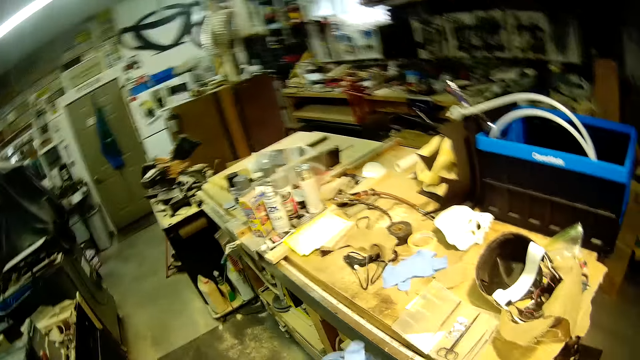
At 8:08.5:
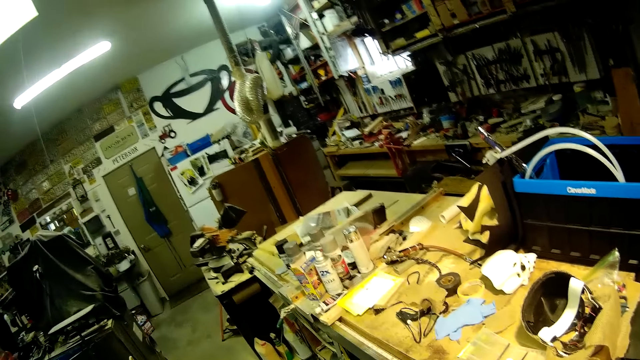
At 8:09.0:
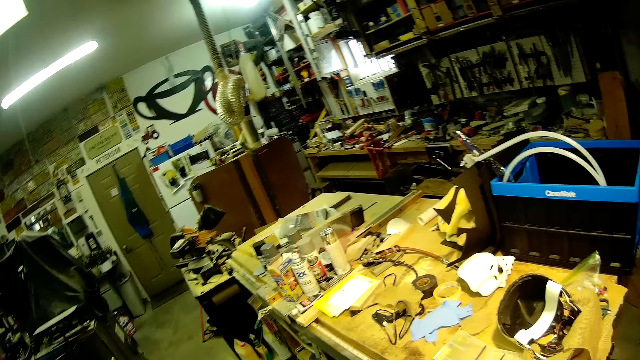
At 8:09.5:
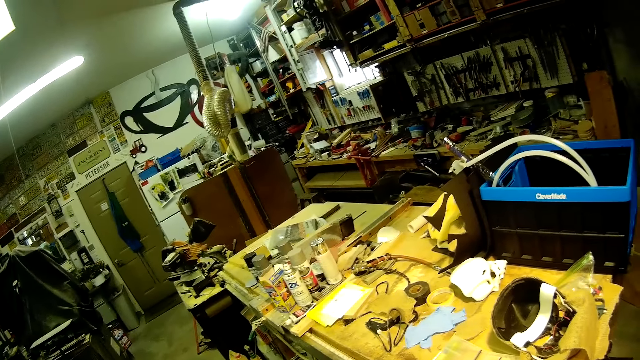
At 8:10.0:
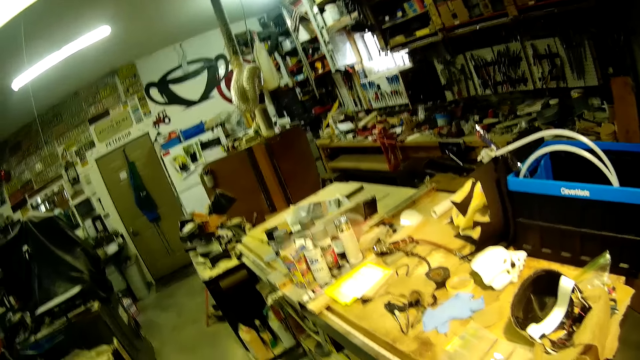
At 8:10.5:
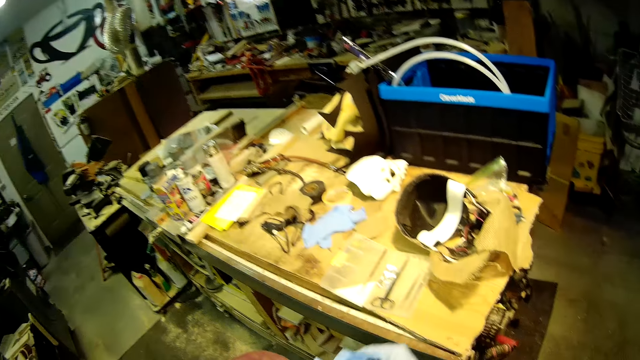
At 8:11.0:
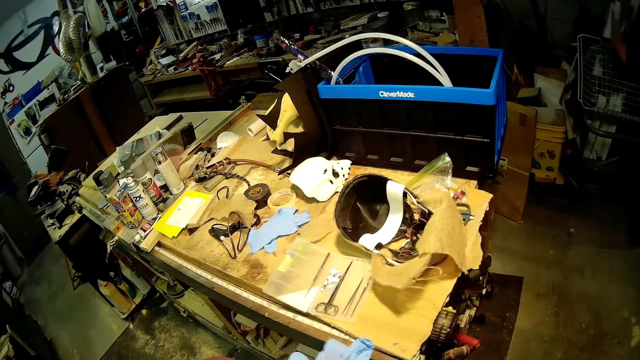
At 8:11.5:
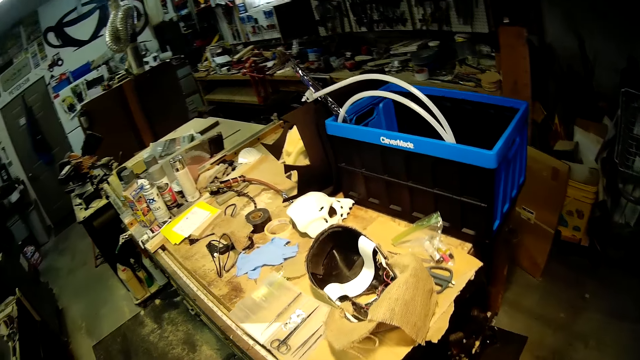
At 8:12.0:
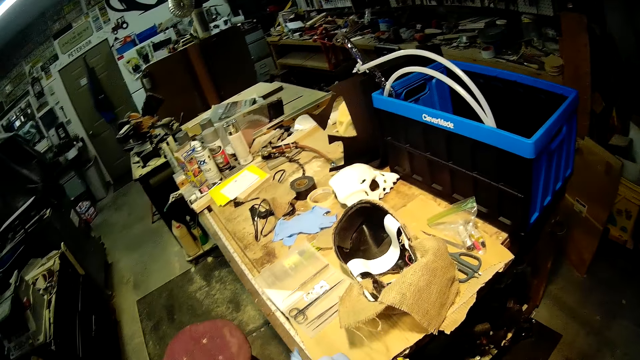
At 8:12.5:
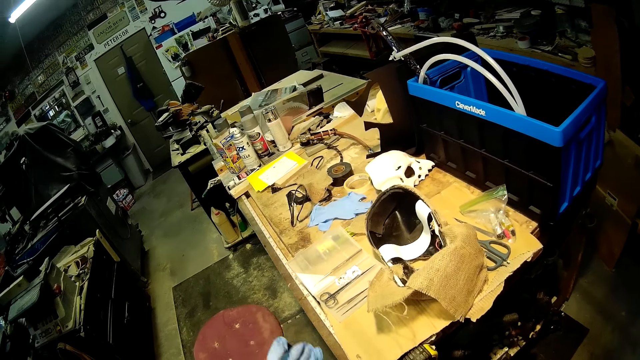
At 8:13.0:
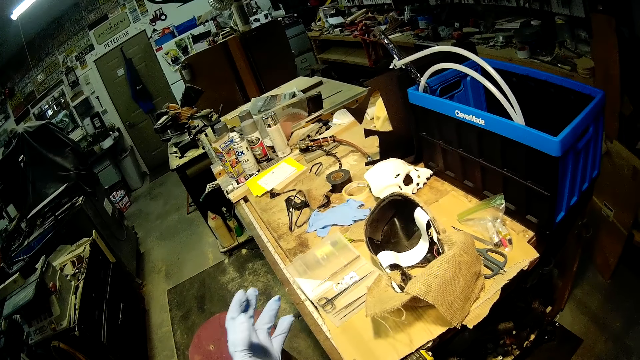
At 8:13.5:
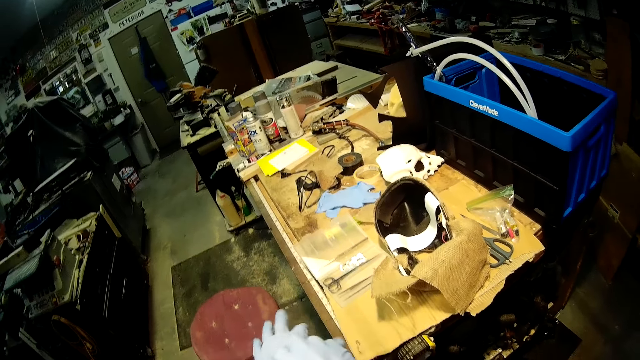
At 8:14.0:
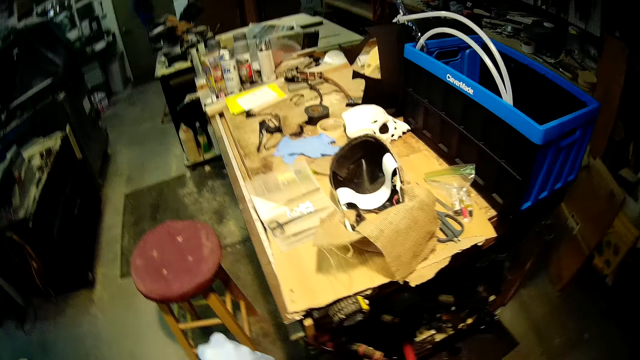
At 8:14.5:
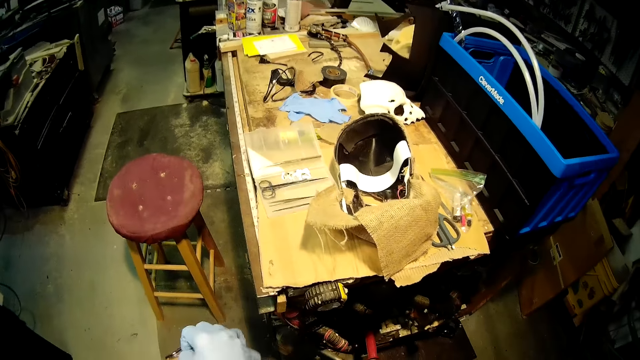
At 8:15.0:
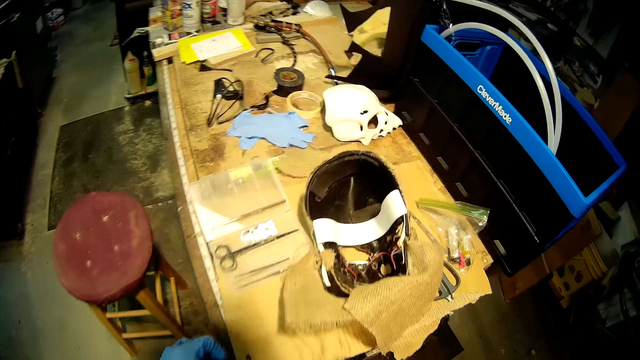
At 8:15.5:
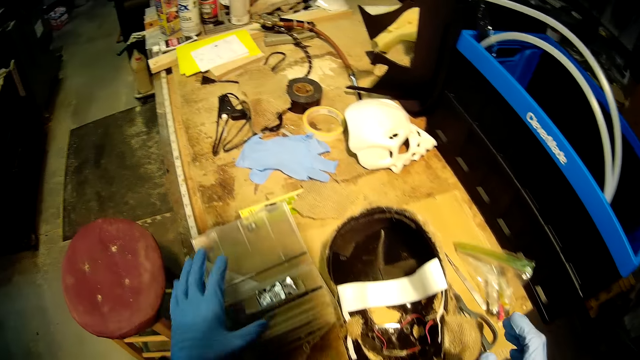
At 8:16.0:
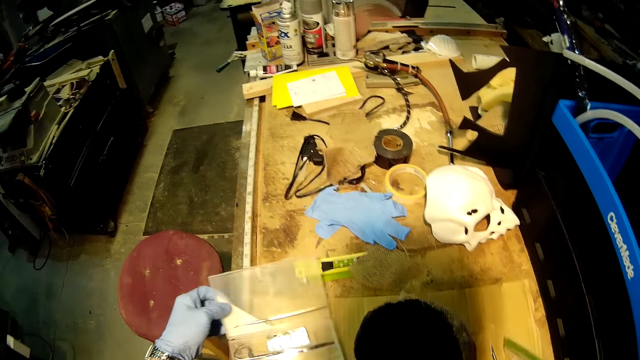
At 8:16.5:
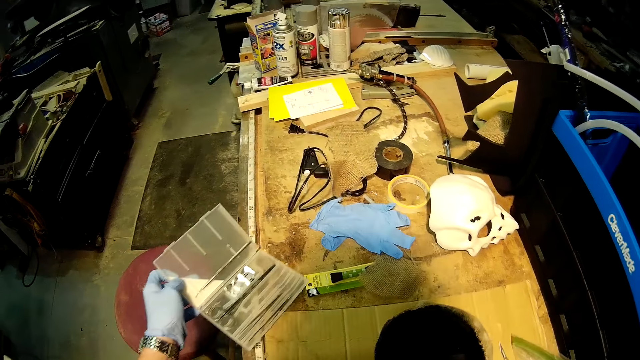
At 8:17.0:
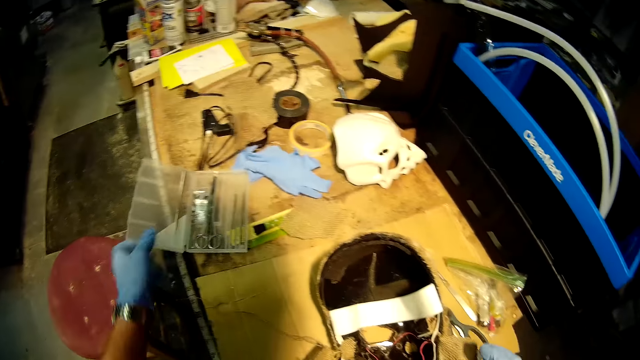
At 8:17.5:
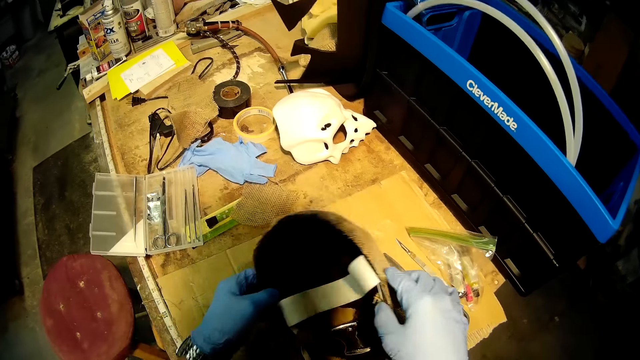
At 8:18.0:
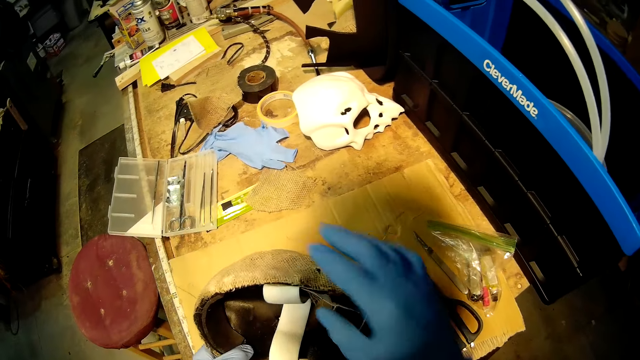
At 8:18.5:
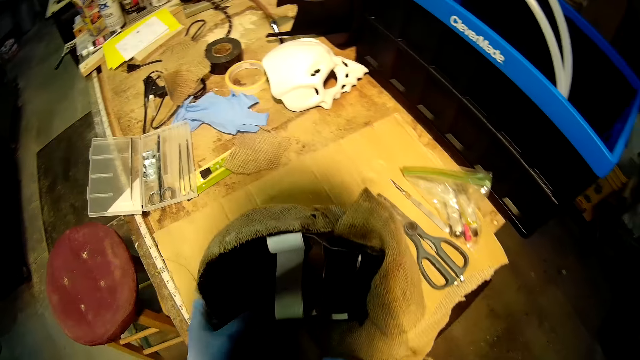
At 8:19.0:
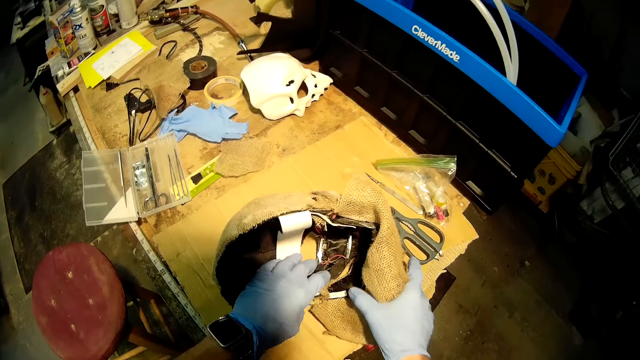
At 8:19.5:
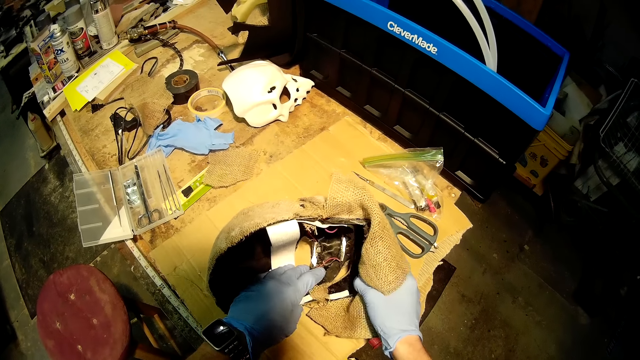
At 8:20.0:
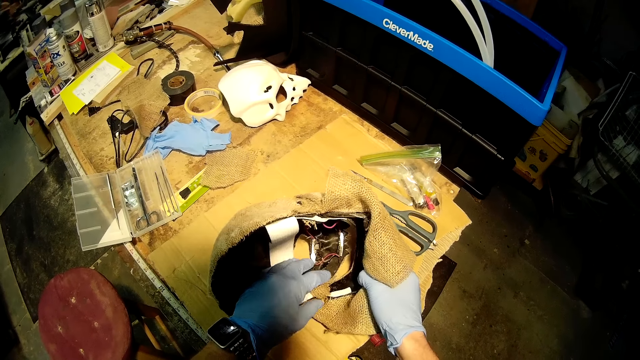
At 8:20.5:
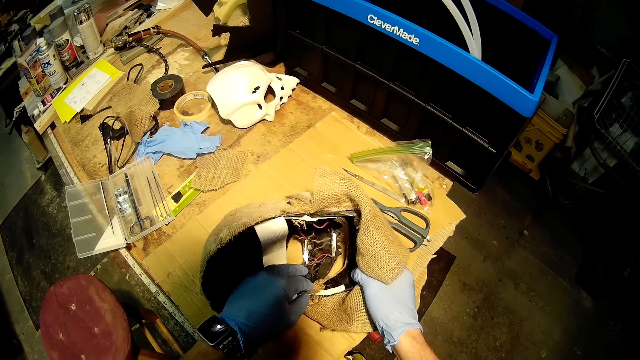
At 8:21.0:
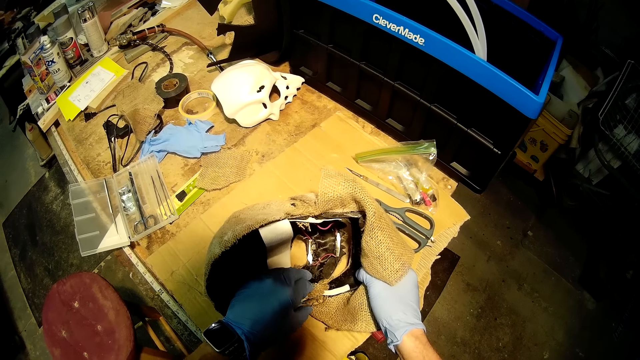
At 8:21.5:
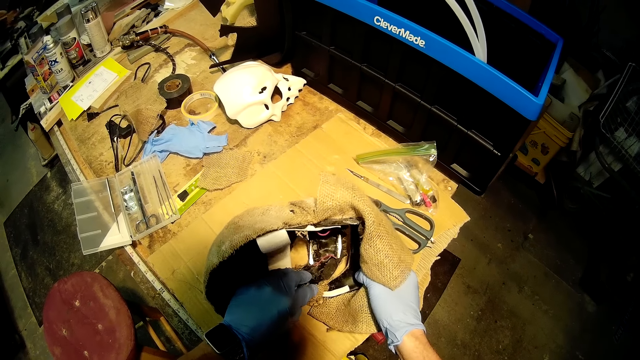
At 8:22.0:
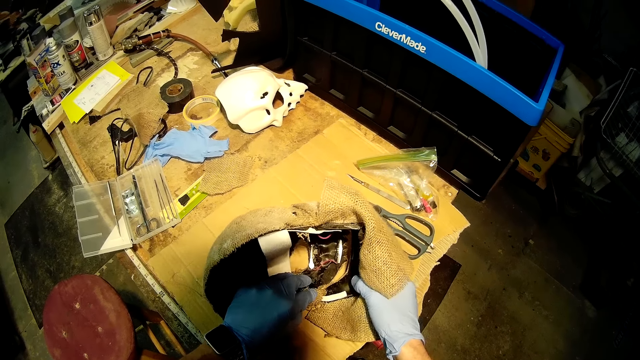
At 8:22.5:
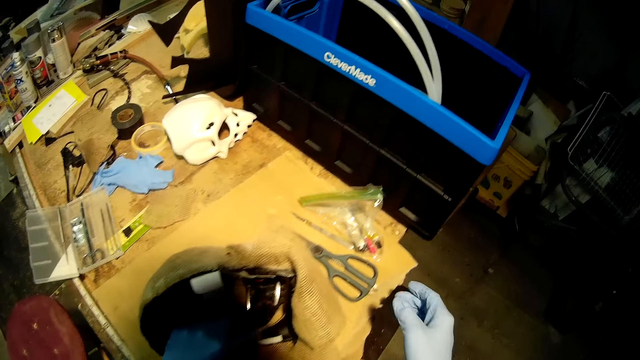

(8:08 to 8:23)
The camera wearer wears gloves on both of his hands. He wears gloves in the hands. He moves a plastic container on the work bench with his left hand. He turns the helmet on the work bench with both of his hands. He fixes the skull cover with his hands. He presses another piece of the fabric in the helmet on the work bench with his left hand.

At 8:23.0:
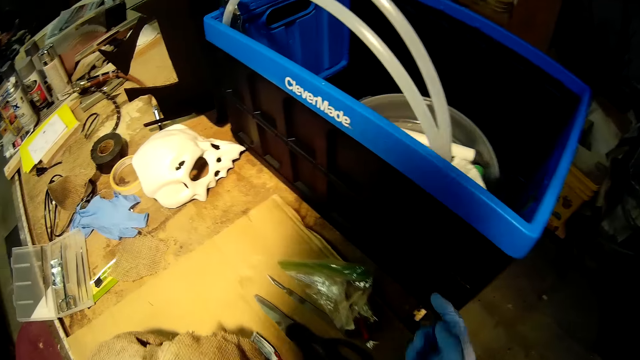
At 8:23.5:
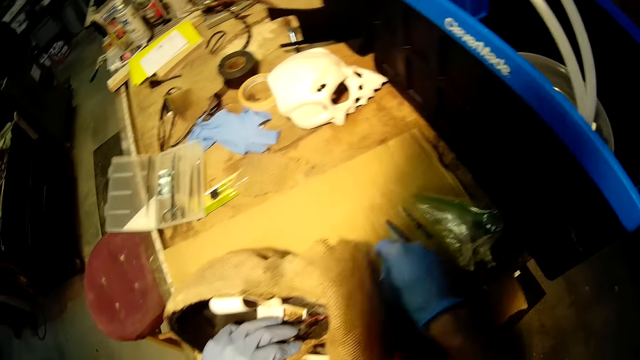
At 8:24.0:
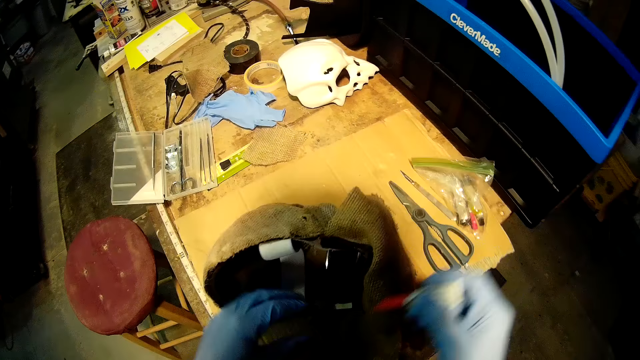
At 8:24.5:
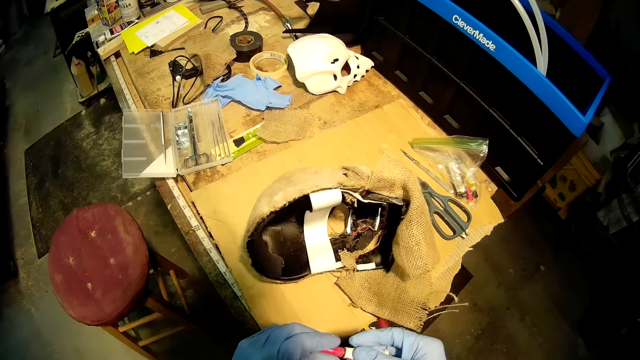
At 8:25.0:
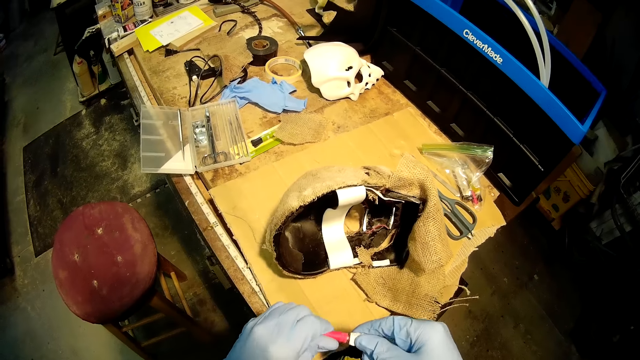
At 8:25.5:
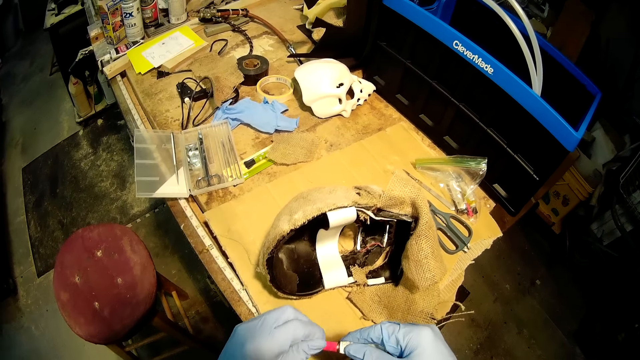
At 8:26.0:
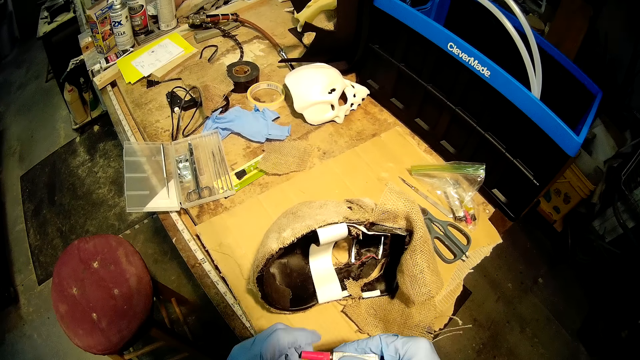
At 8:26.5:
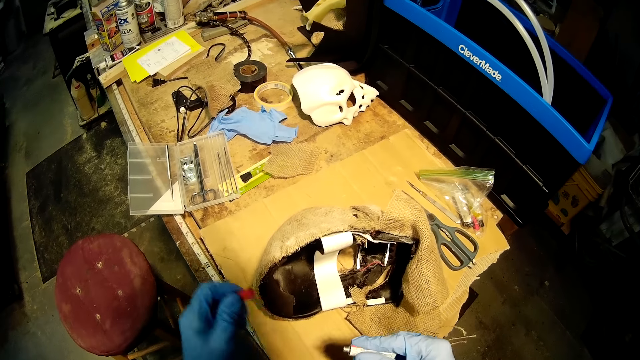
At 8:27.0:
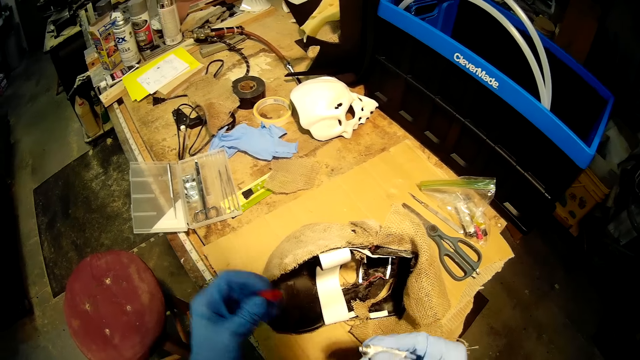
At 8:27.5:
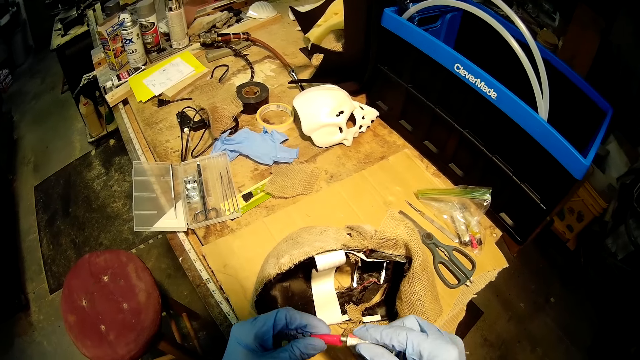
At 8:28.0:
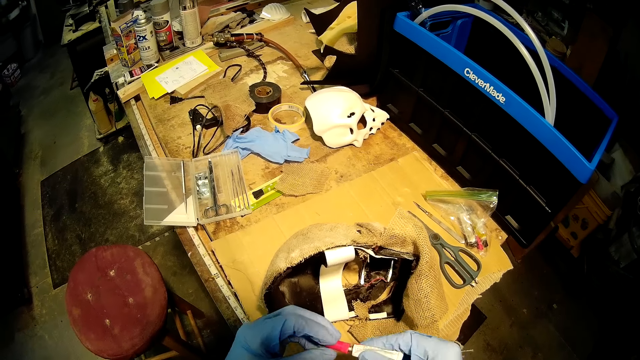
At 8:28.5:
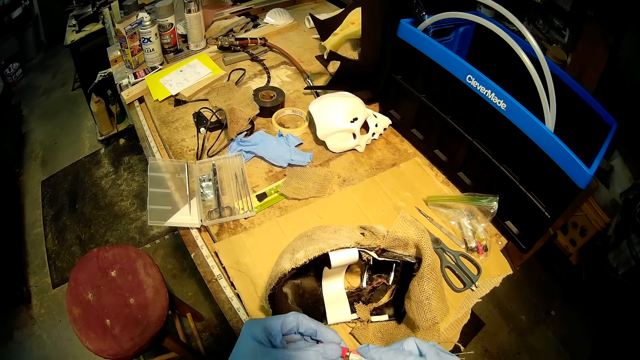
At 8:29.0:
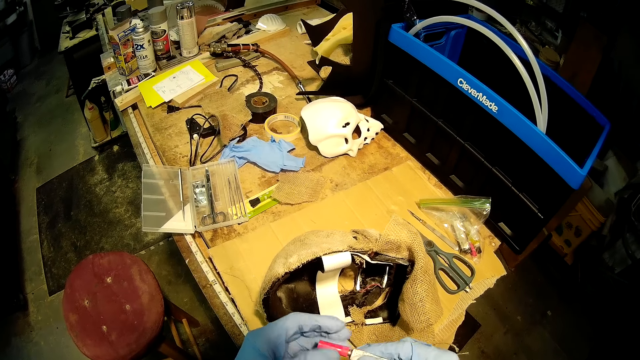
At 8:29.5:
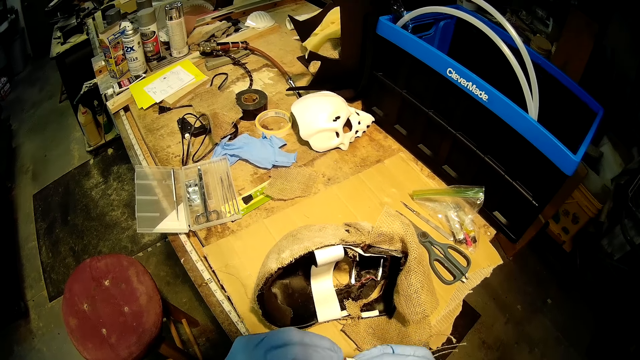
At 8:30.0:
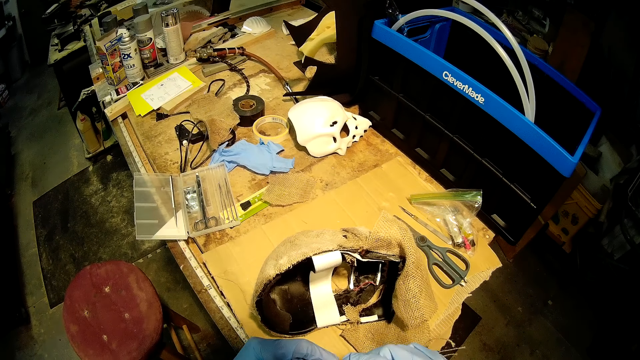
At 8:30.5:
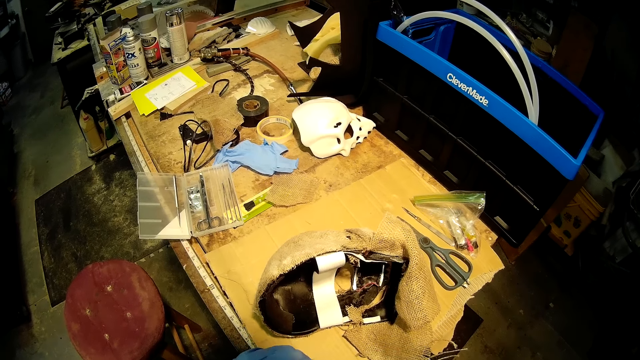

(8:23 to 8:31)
The camera wearer picks up the glue from the work bench with his right hand. He opens the glue with both of his hands. He closes the glue with a glue cap with his left hand.
